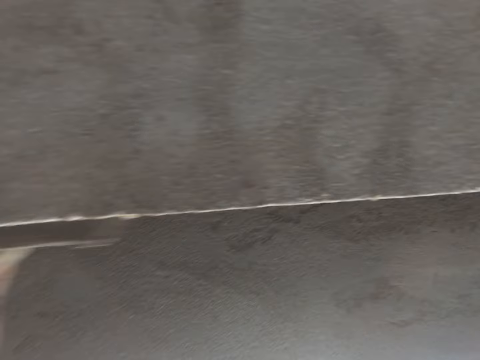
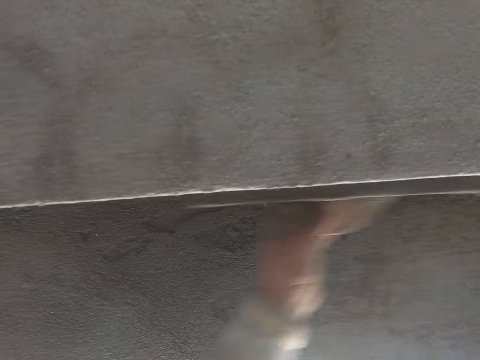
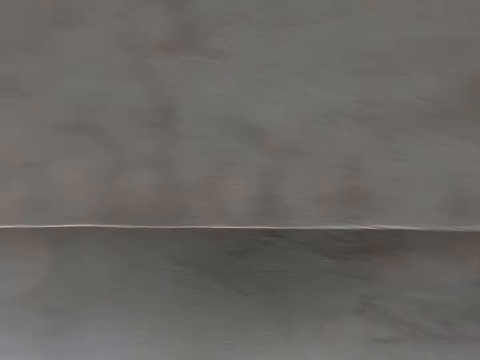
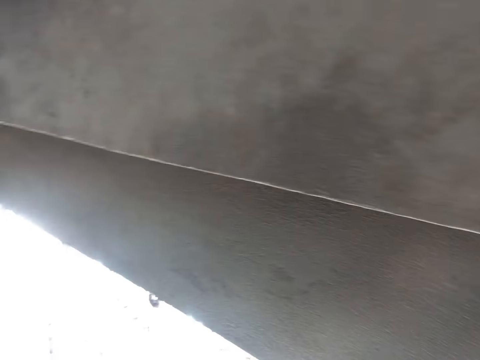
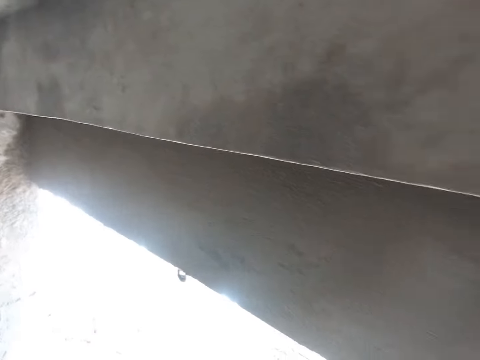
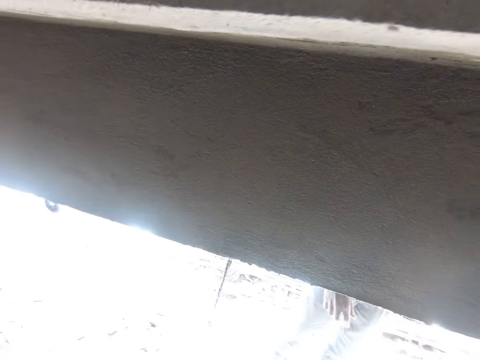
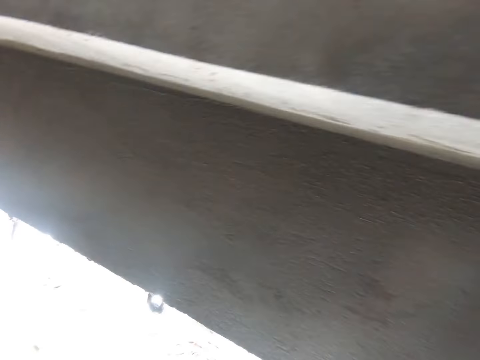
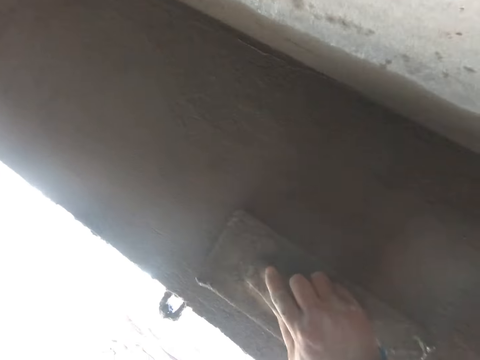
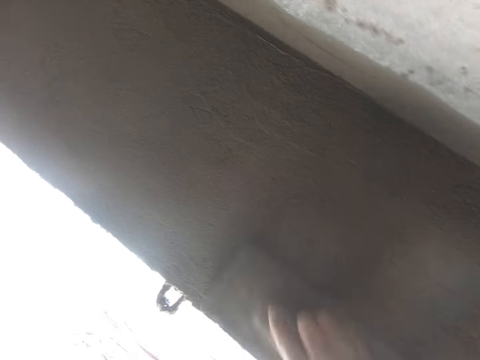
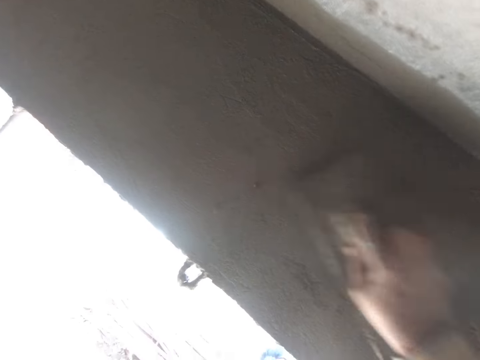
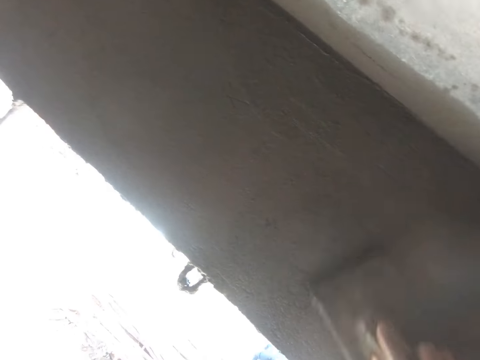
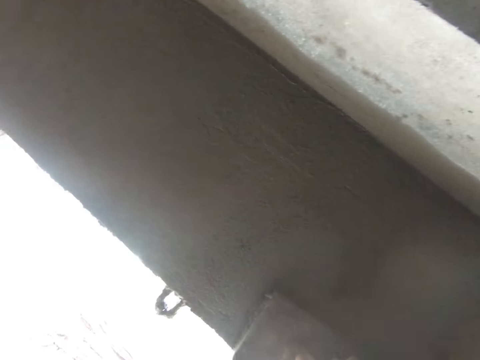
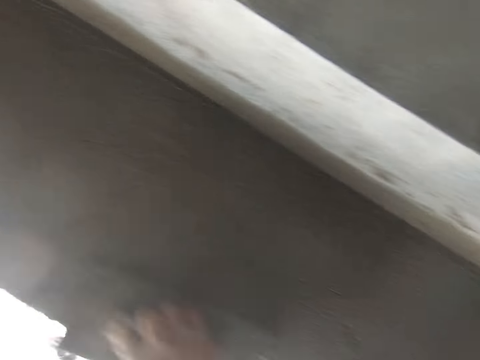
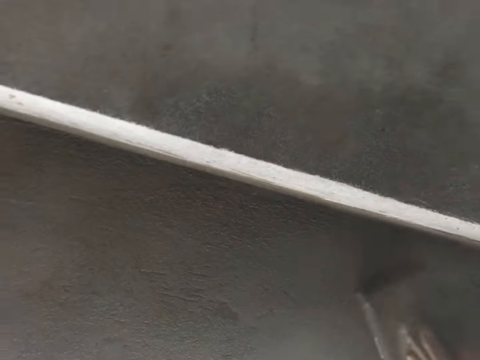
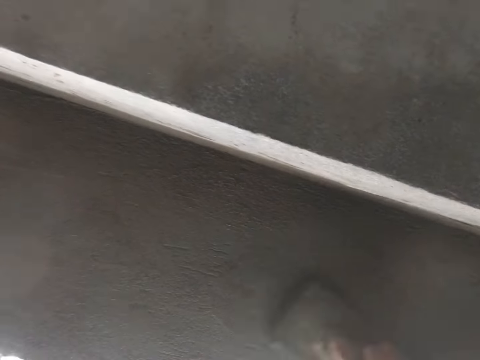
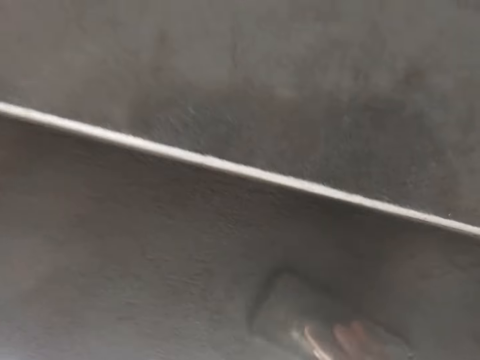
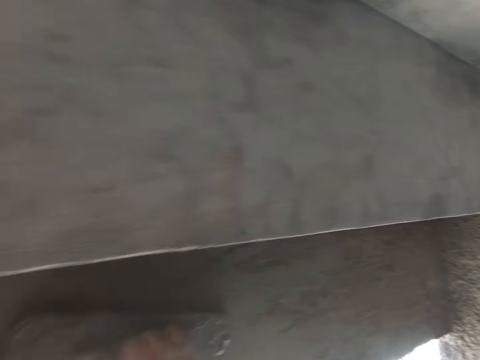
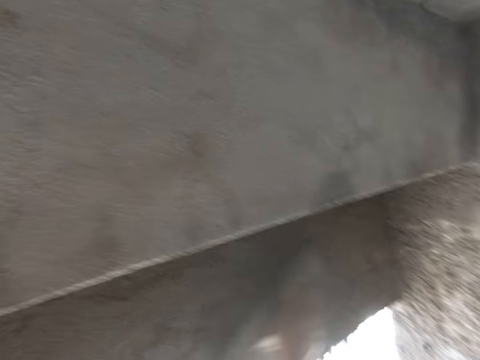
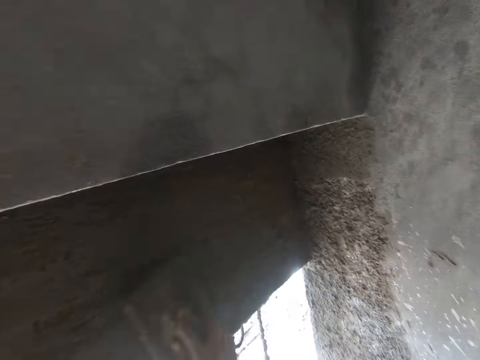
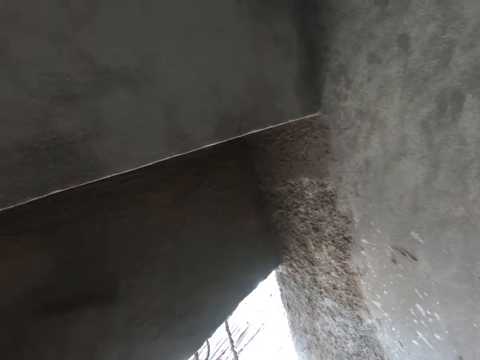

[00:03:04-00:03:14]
The camera wearer moves around the wall. They plaster the wall with a float trowel.

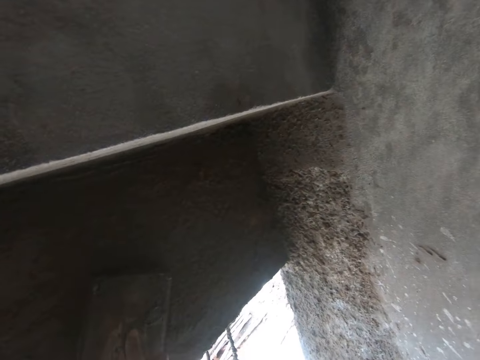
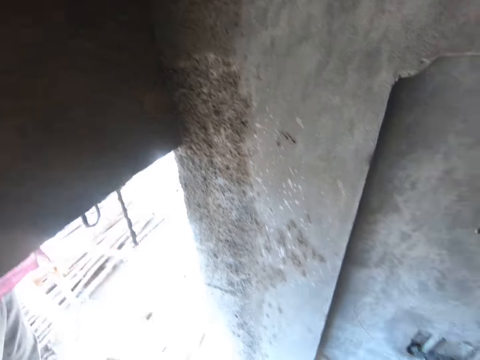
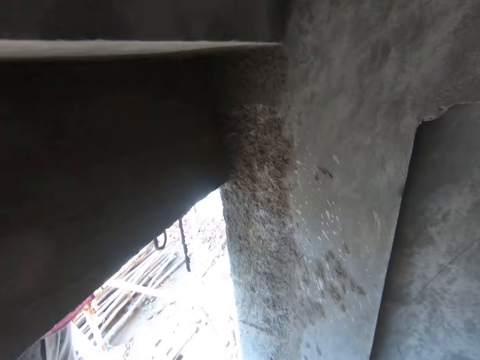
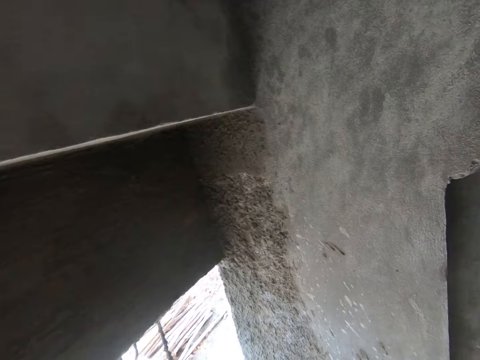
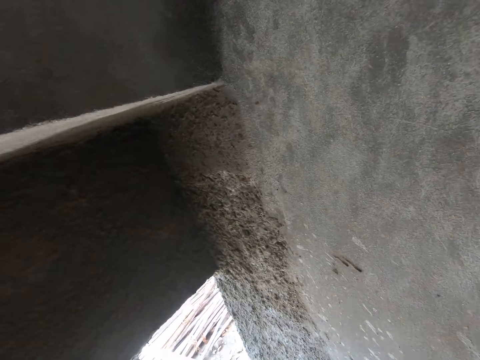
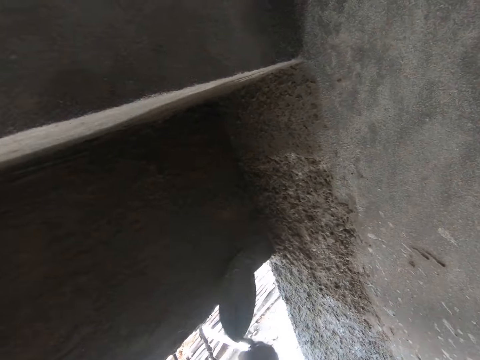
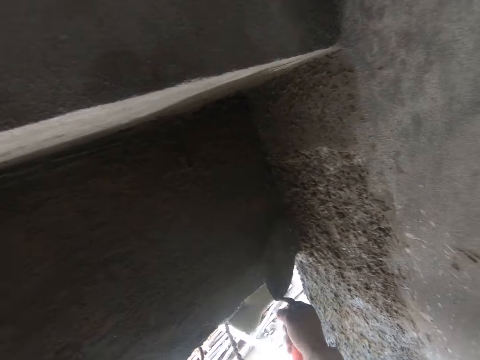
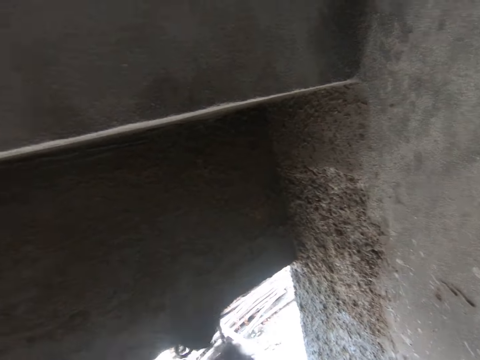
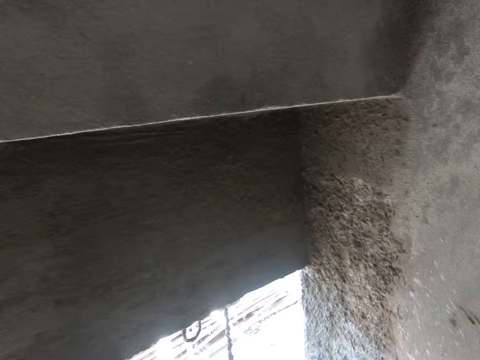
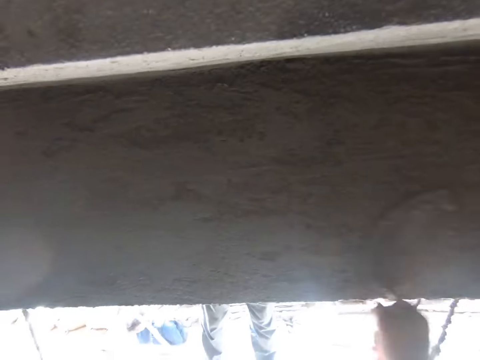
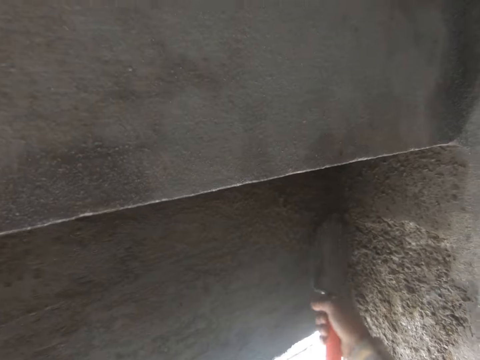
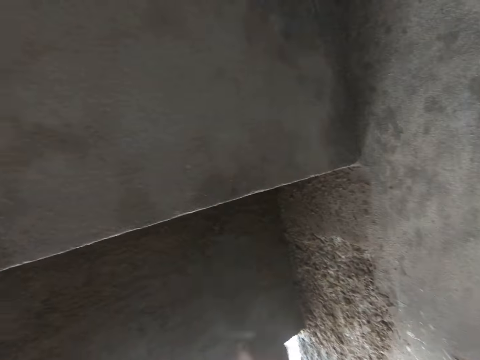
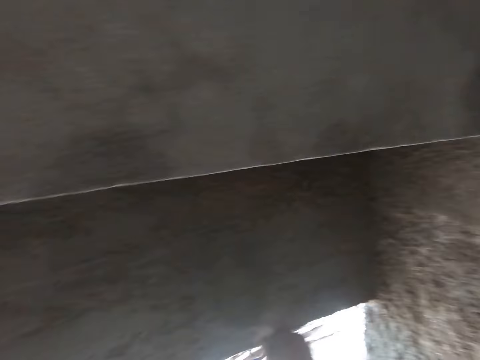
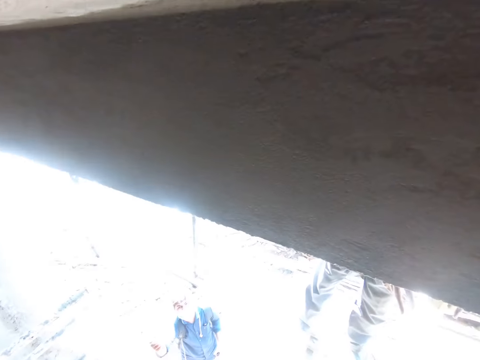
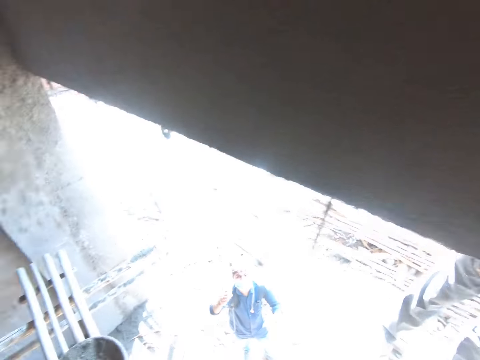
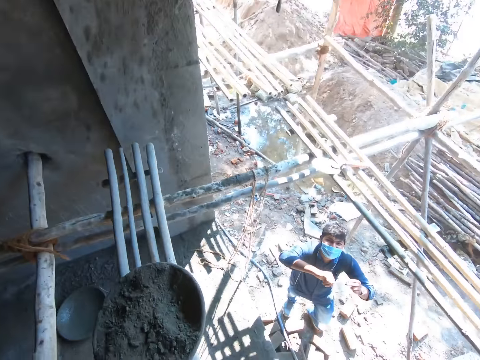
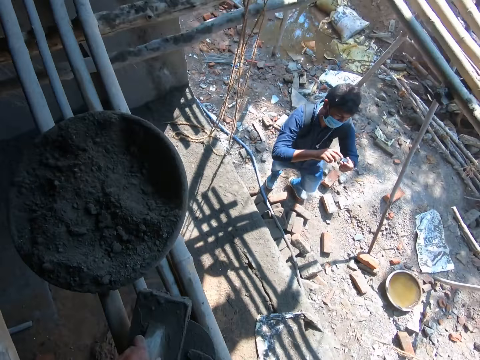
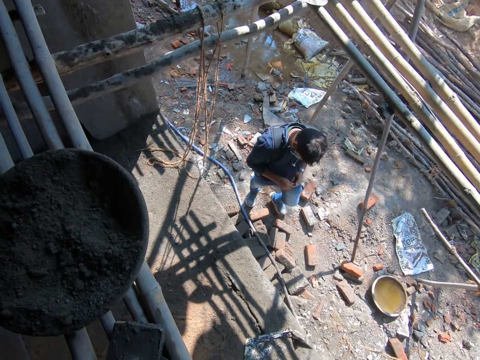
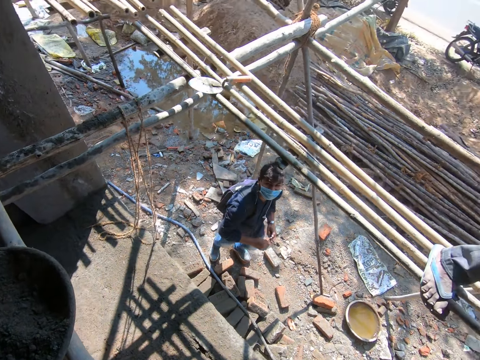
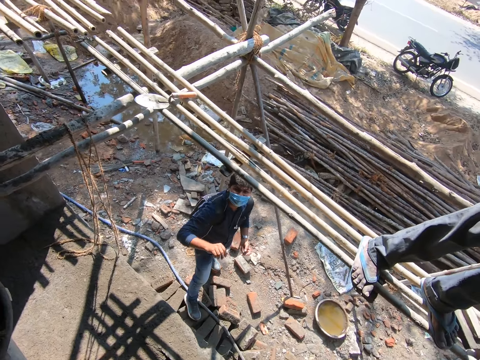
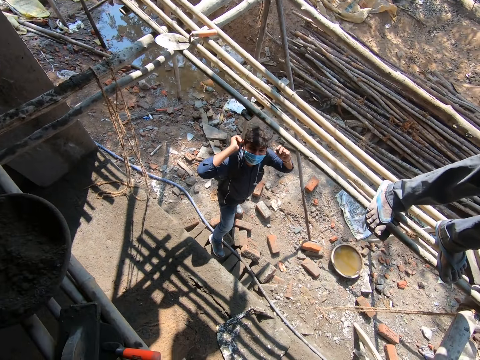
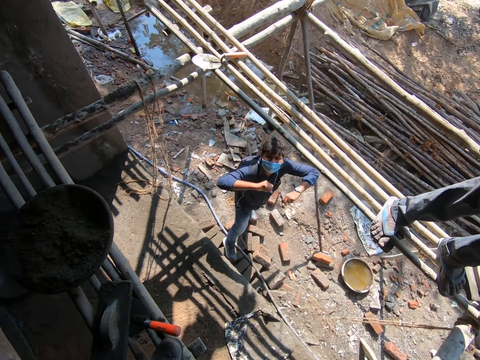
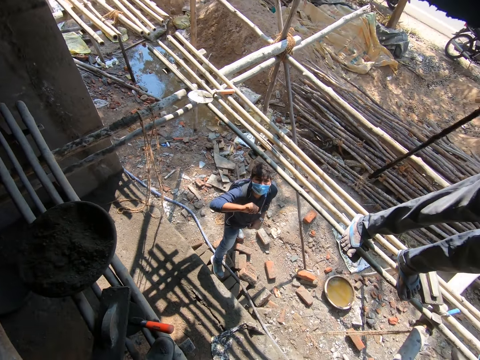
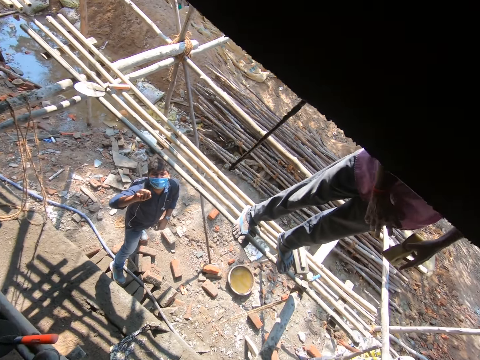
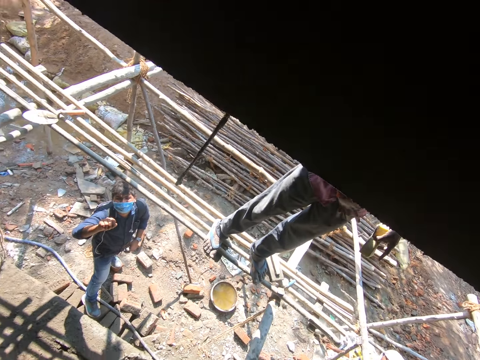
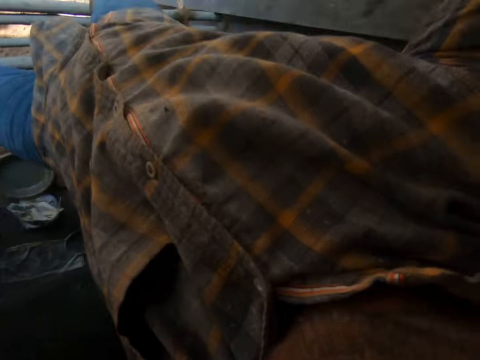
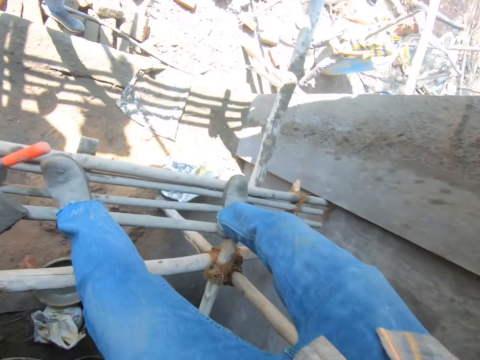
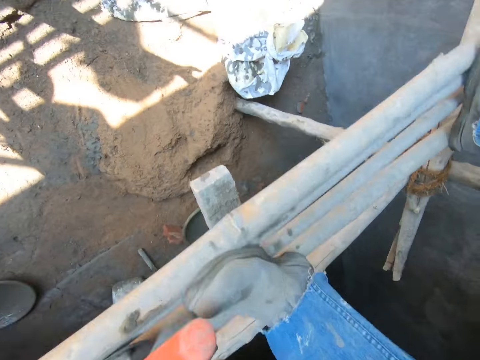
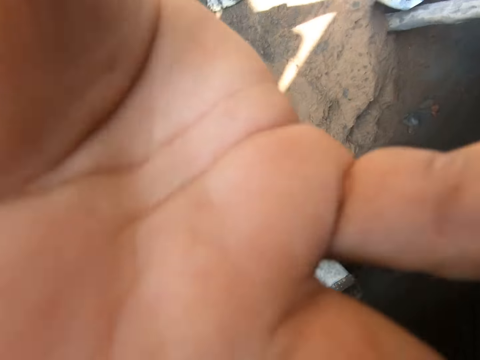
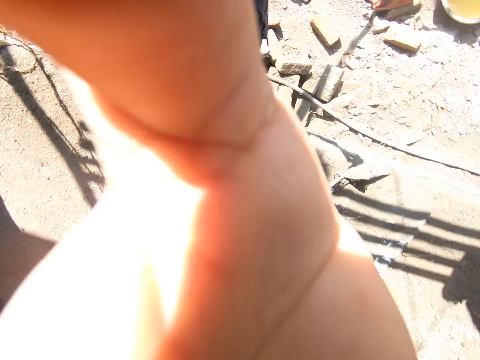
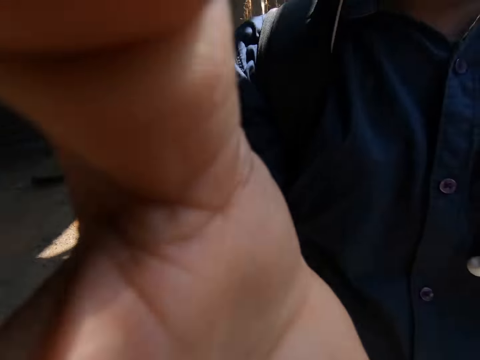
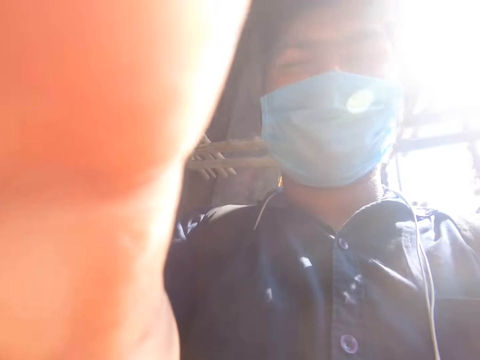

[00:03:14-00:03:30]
The camera wearer moves beside the wall. They plaster the wall with a trowel. They look outside. They talk to the man. They put a float trowel on the scaffold. The man makes hand gestures towards the camera wearer and talks to the camera wearer. The man adjusts the camera wearer's camera with his right hand. The camera wearer gives the man the camera.
